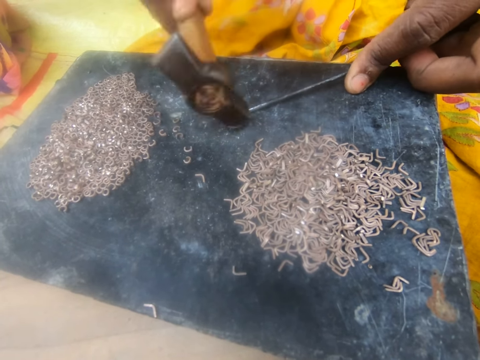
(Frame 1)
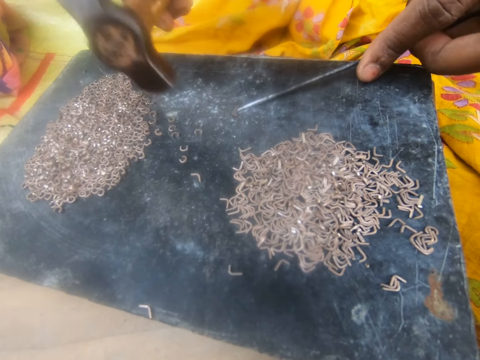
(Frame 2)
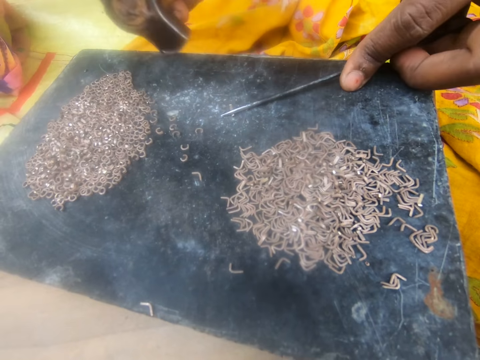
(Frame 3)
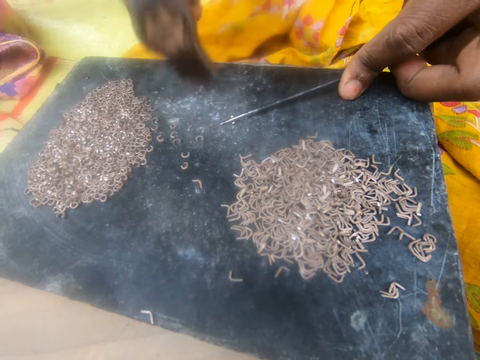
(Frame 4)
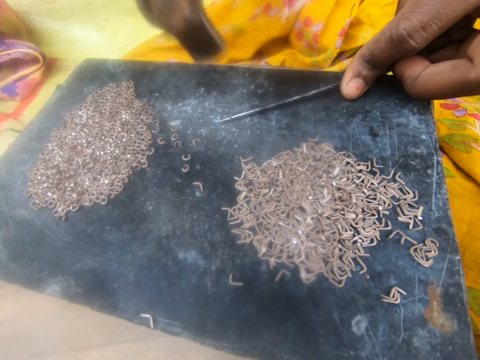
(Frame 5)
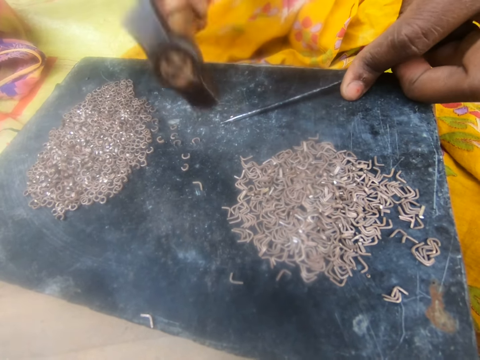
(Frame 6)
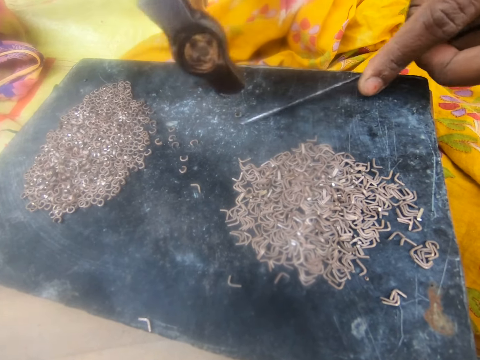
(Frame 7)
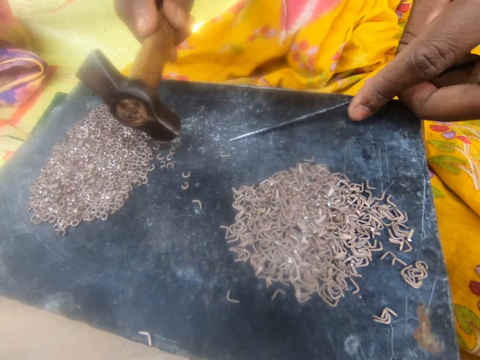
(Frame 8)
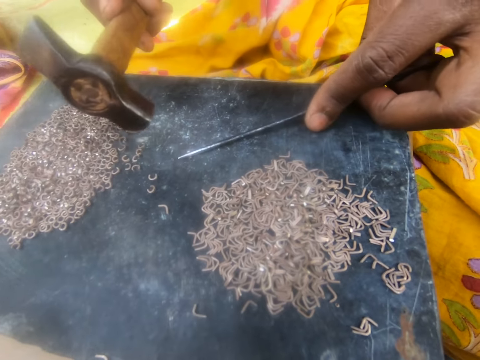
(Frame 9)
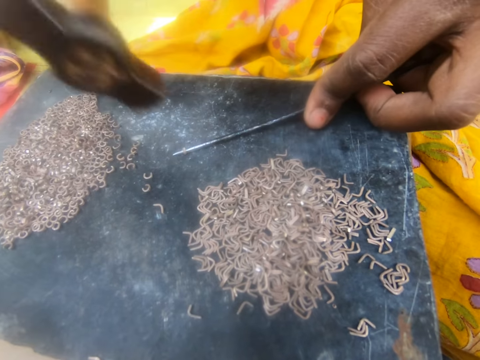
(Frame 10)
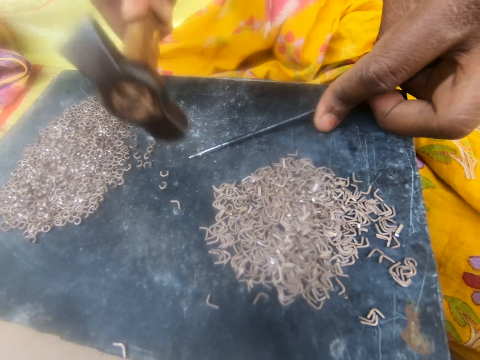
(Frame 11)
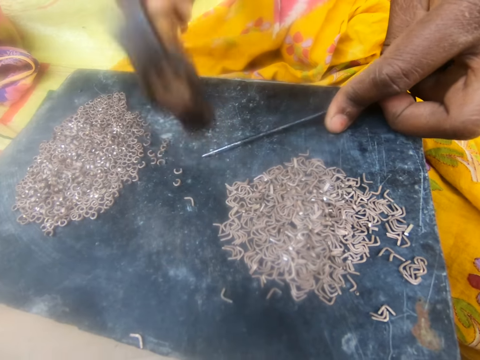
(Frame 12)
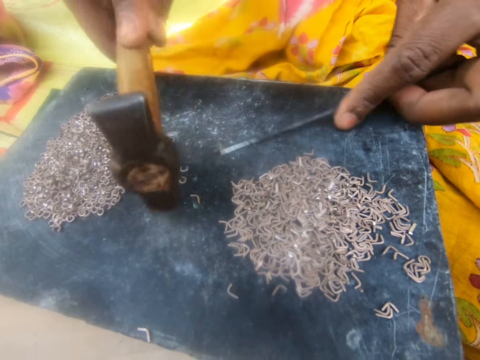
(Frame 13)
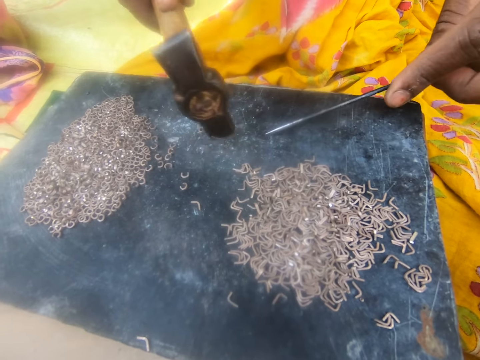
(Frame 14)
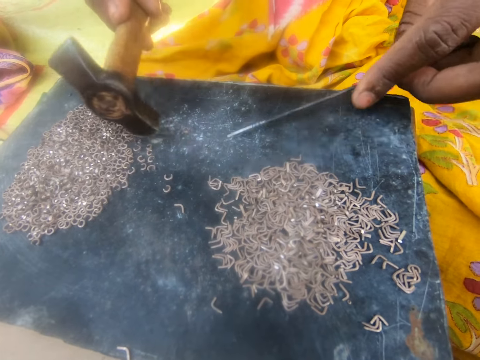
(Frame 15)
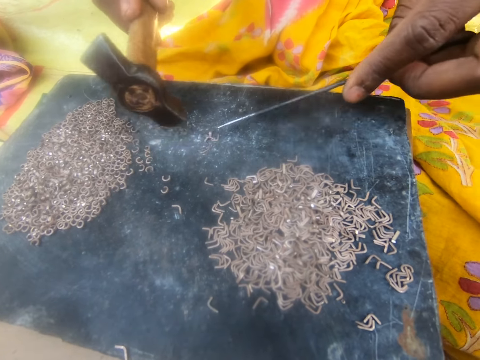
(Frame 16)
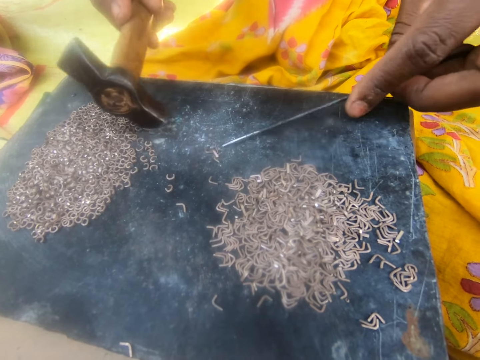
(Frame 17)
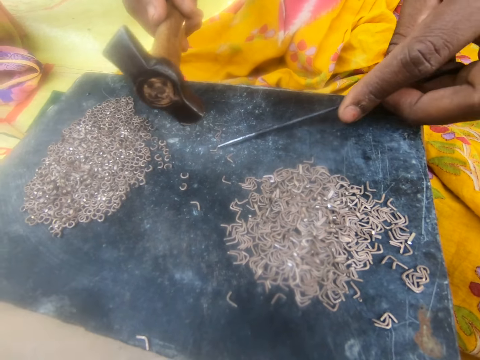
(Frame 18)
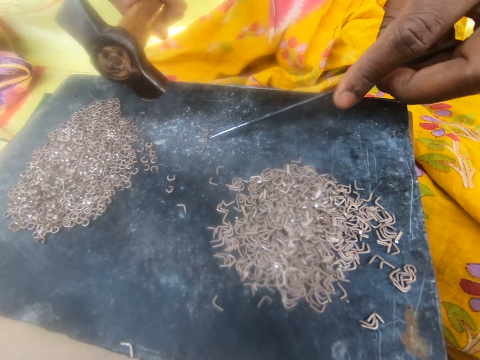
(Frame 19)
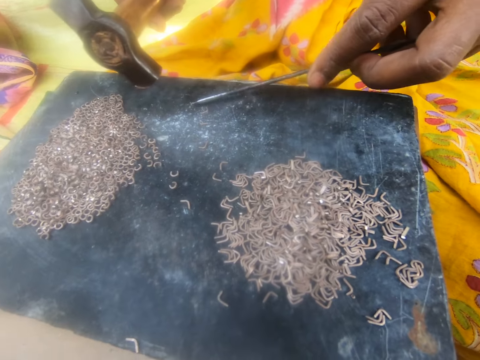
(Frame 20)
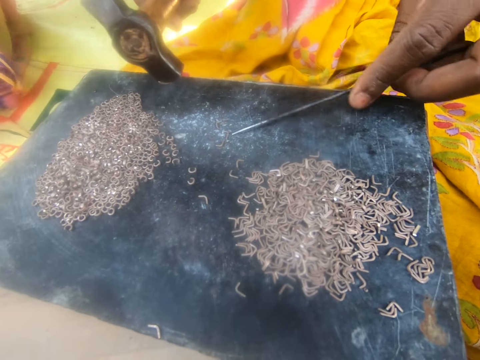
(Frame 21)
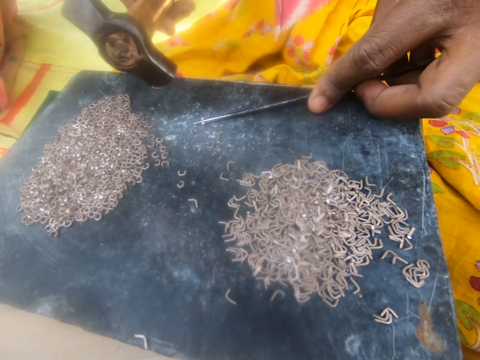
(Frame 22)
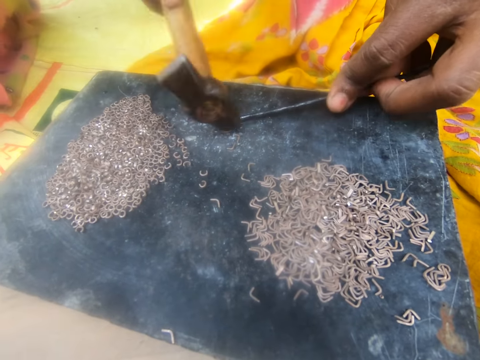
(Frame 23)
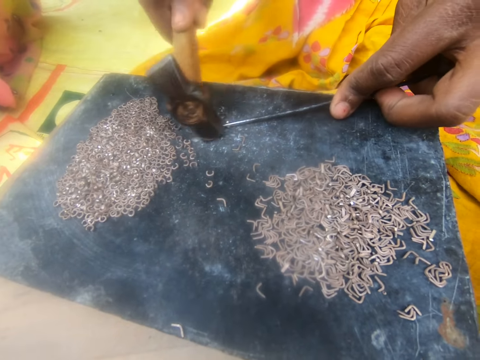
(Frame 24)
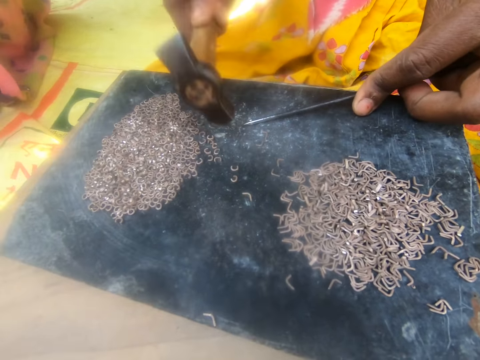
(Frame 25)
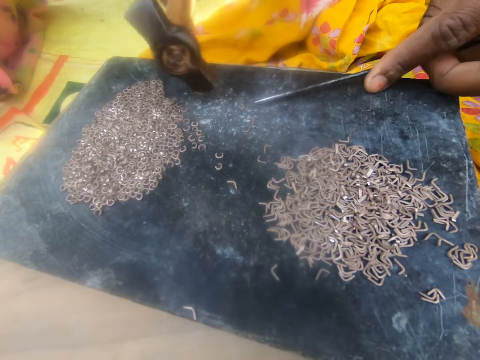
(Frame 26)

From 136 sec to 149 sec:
A lady moves the bent pin on the board with the hammer and picks up a pin on the board with the needle. The camera wearer pulls another piece of metal. The lady presses the needle on the pin and bends the metal pin with the hammer. The camera wearer bends the piece of metal. The lady moves the bent pin on the board with the hammer and picks up a pin on the board with the needle. The camera wearer pulls another piece of metal. The lady presses the needle on the pin and bends the metal pin with the hammer. The camera wearer bends the piece of metal and pulls another piece of metal. The lady moves the bent pin on the board with the needle, moves pins on the board with the hammer, moves the bent pin on the board with the hammer, picks up a pin on the board with the needle, moves pins on the board, picks up a pin on the board with the needle, and presses the needle on the pin. The camera wearer bends the piece of metal. The lady bends the metal pin with the hammer.

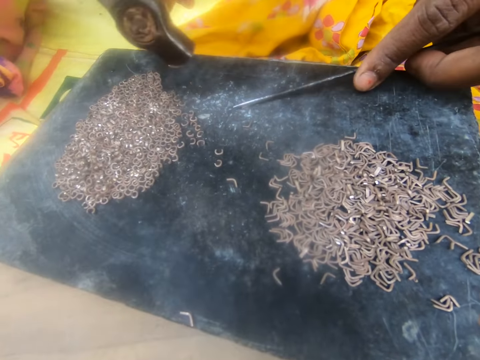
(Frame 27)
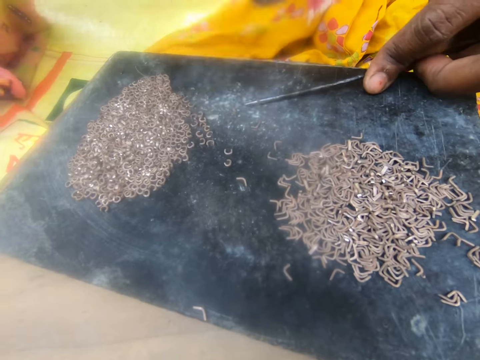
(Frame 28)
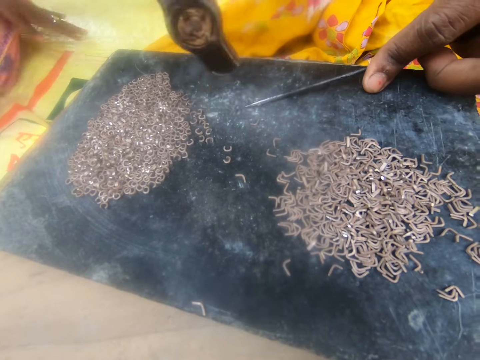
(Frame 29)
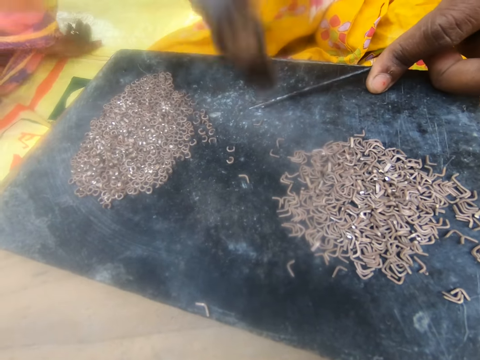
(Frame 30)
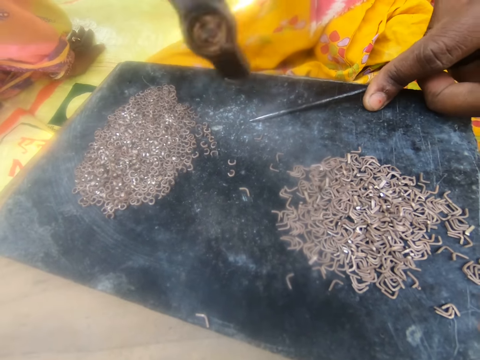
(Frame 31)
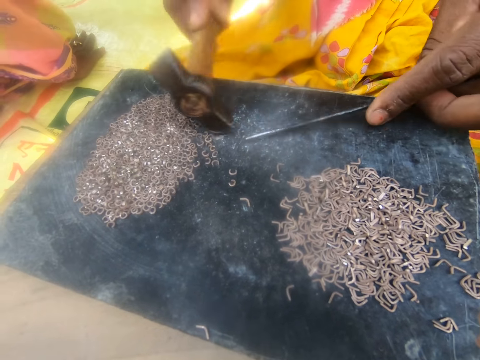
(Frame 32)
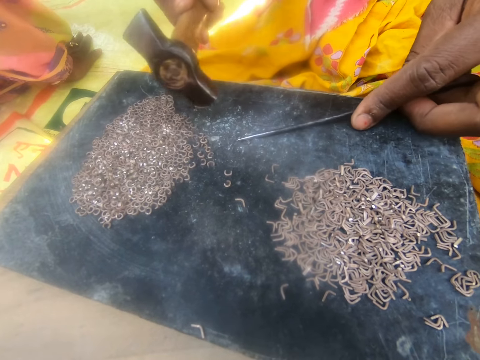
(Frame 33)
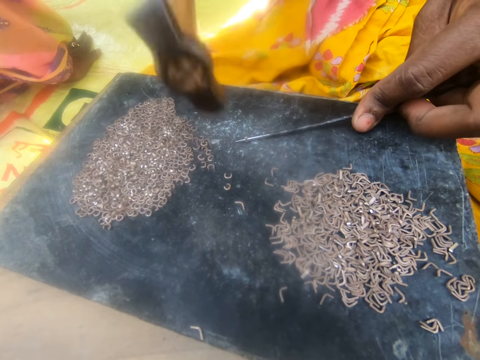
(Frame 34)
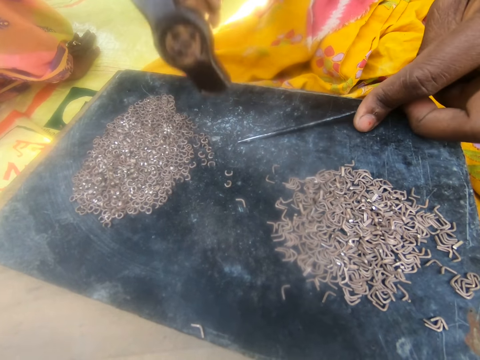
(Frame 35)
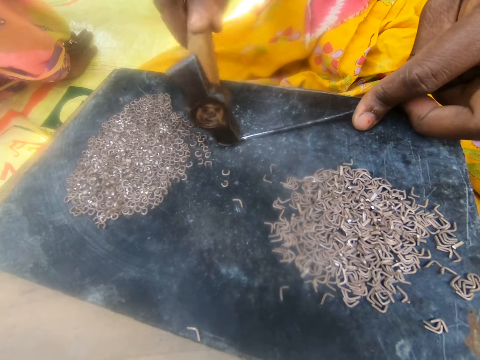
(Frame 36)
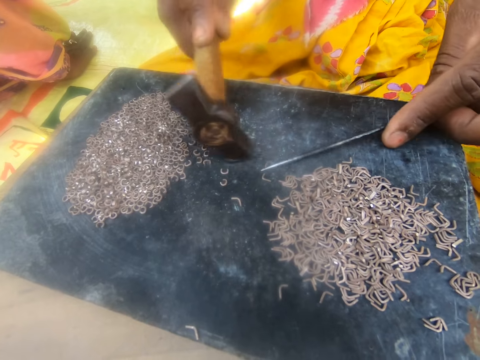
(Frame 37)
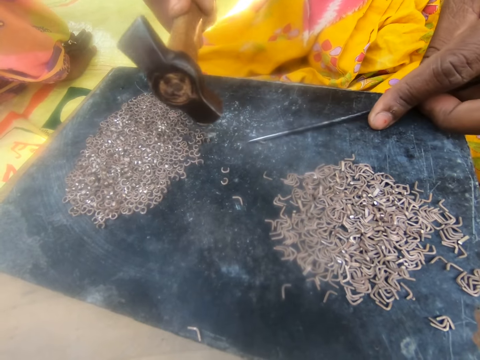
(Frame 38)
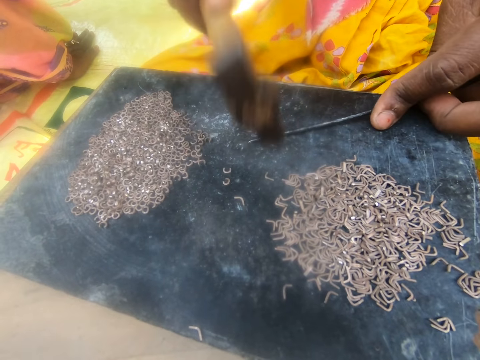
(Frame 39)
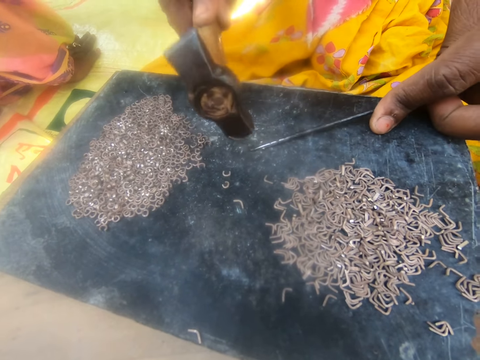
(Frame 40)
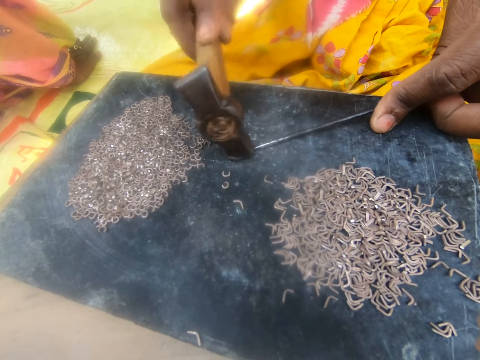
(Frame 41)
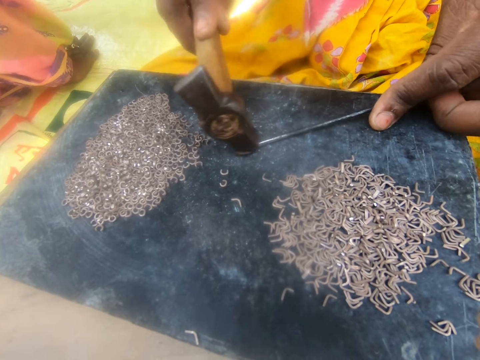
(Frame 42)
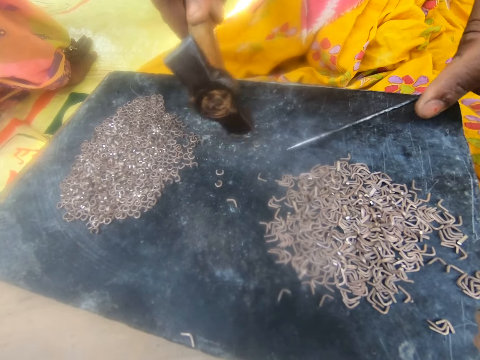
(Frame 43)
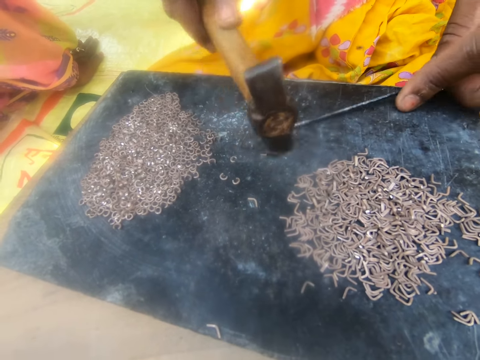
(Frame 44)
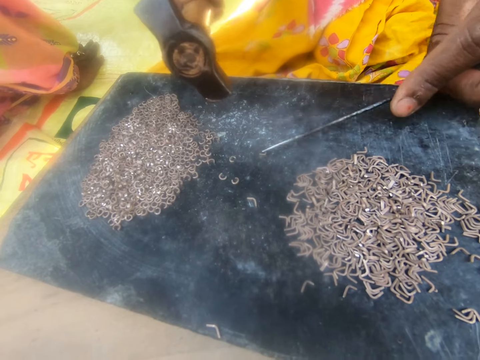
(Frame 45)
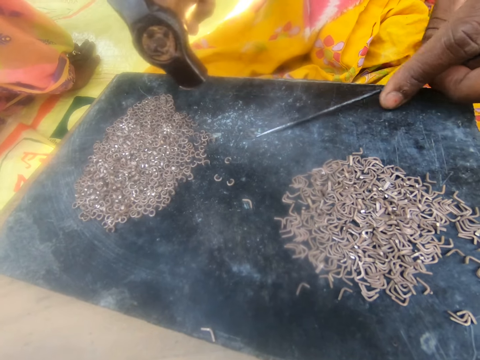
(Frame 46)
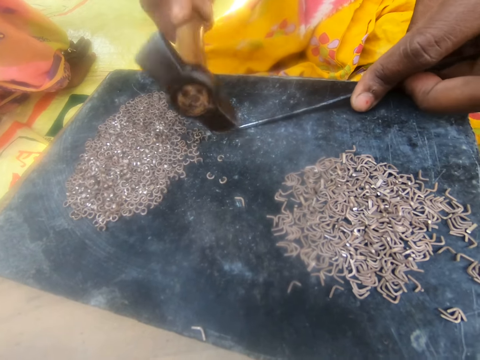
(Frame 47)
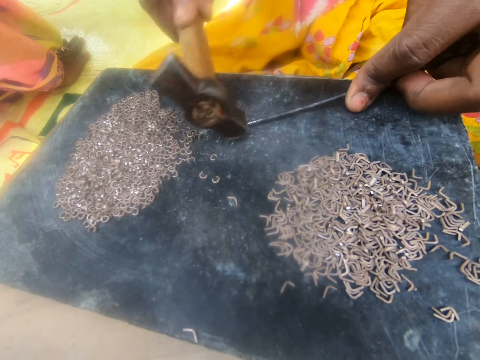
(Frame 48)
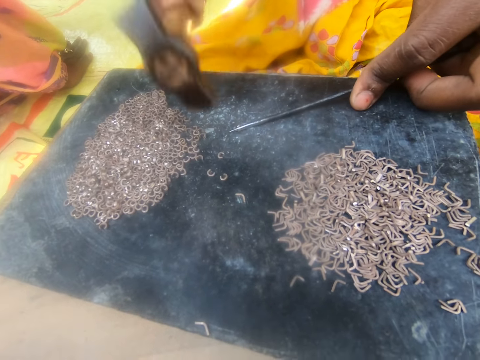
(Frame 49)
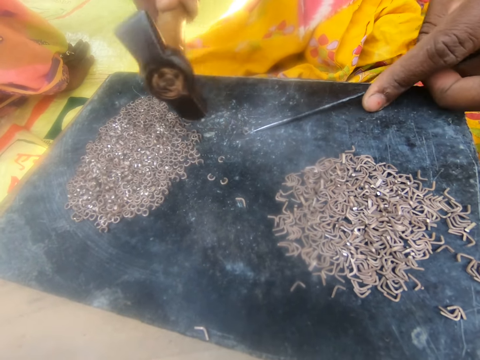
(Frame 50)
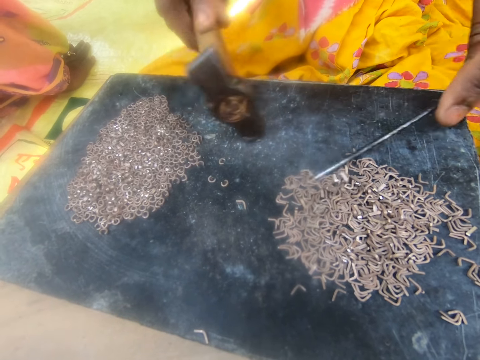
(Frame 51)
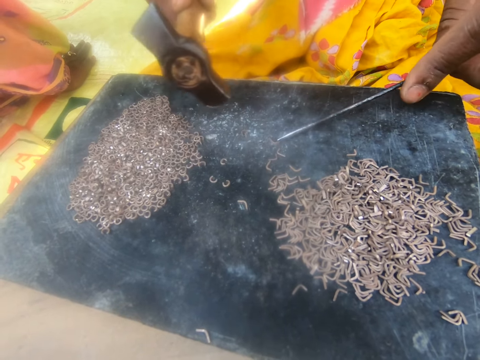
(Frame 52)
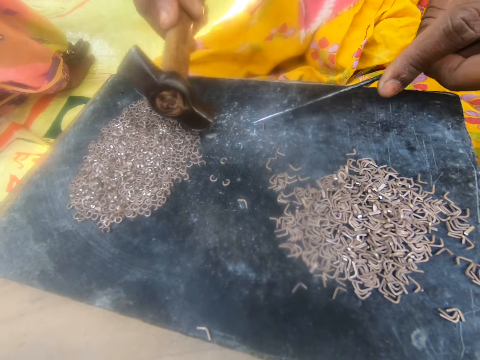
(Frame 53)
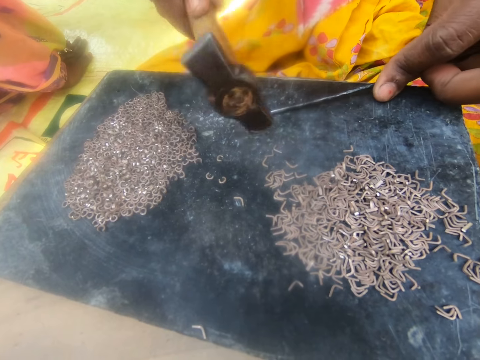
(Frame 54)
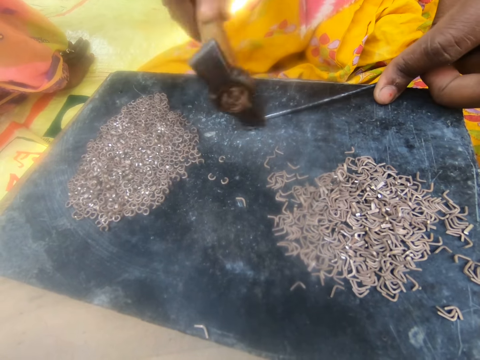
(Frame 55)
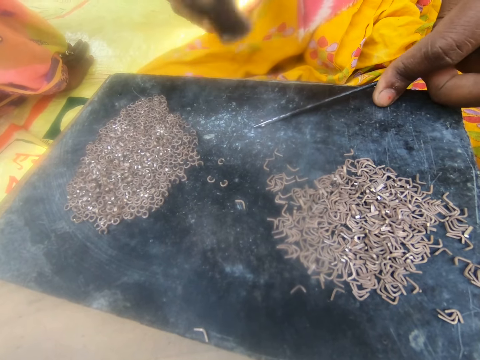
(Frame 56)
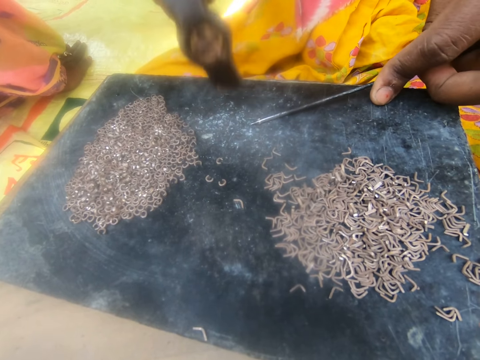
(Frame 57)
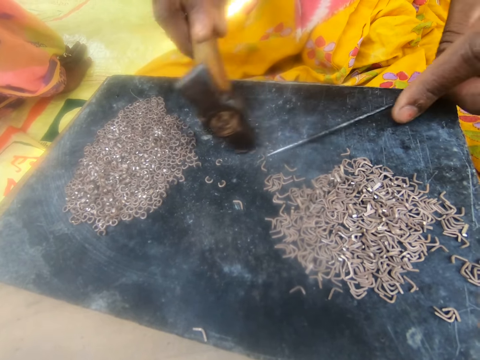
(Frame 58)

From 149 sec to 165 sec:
A lady moves the bent pin on the board with the hammer. The camera wearer pulls another piece of metal. The lady picks up a pin on the board with the needle, presses the needle on the pin, and bends the metal pin with the hammer. The camera wearer bends the piece of metal. The lady moves the bent pin on the board with the hammer. The camera wearer pulls another piece of metal. The lady picks up a pin on the board with the needle, presses the needle on the pin, and bends the metal pin with the hammer. The camera wearer bends the piece of metal. The lady moves the bent pin on the board with the hammer. The camera wearer pulls another piece of metal. The lady picks up a pin on the board with the needle and presses the needle on the pin. The camera wearer bends the piece of metal. The lady bends the metal pin with the hammer. The camera wearer pulls another piece of metal. The lady moves the bent pin on the board with the hammer, picks up a pin on the board with the needle, and presses the needle on the pin. The camera wearer bends the piece of metal. The lady bends the metal pin with the hammer and moves the bent pin on the board with the hammer. The camera wearer pulls another piece of metal. The lady picks up a pin on the board with the needle and presses the needle on the pin. The camera wearer bends the piece of metal. The lady bends the metal pin with the hammer.
